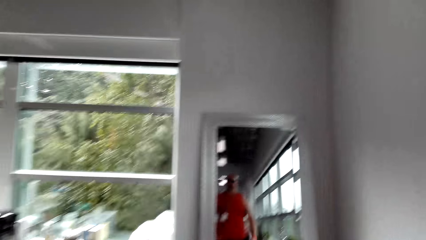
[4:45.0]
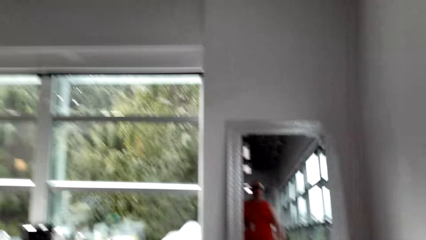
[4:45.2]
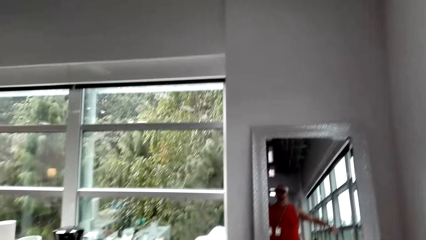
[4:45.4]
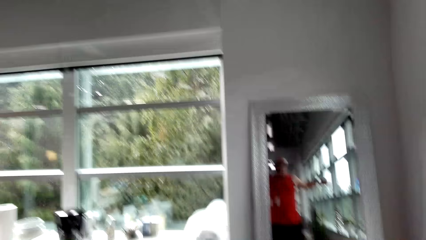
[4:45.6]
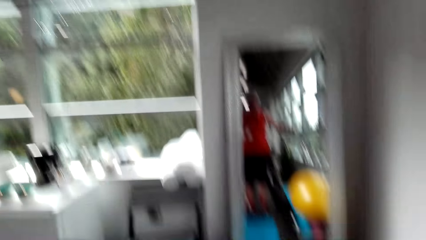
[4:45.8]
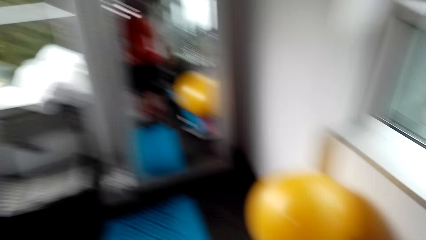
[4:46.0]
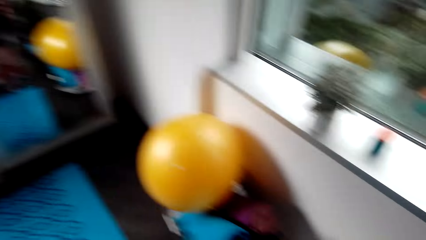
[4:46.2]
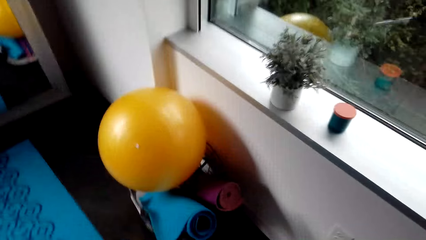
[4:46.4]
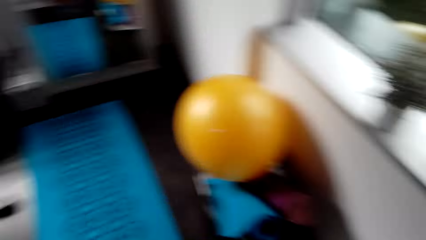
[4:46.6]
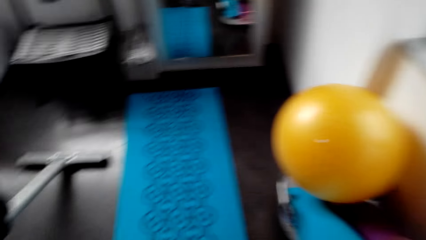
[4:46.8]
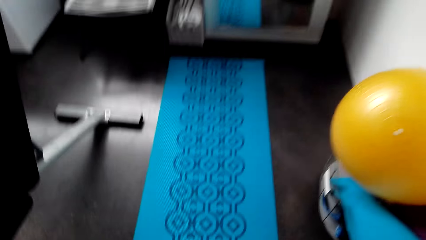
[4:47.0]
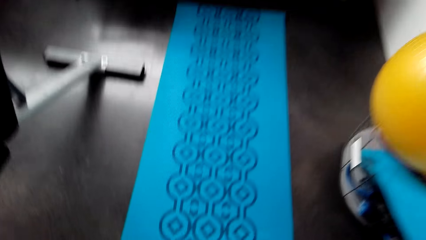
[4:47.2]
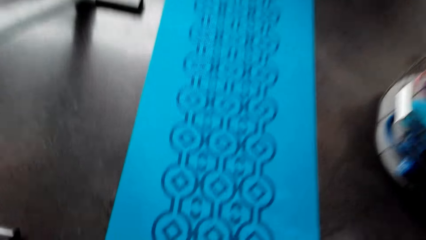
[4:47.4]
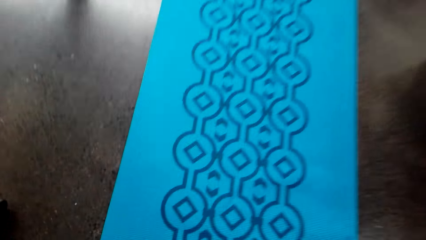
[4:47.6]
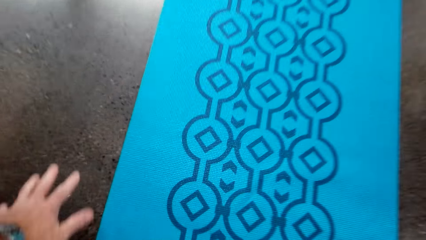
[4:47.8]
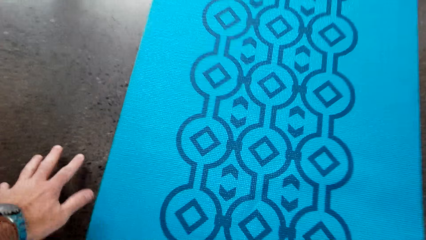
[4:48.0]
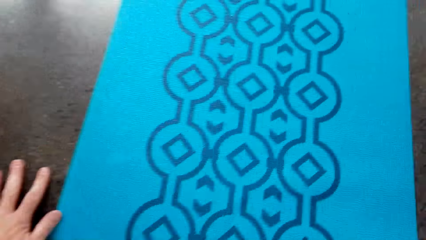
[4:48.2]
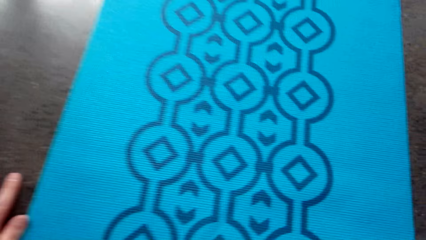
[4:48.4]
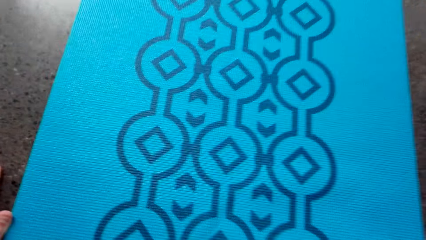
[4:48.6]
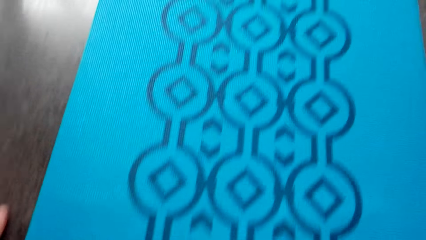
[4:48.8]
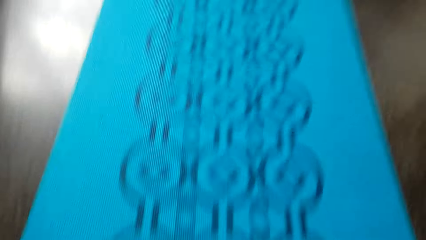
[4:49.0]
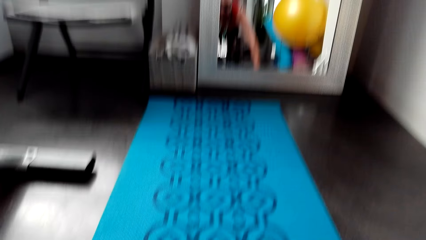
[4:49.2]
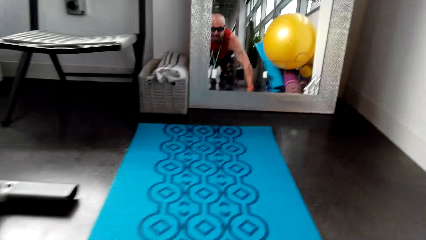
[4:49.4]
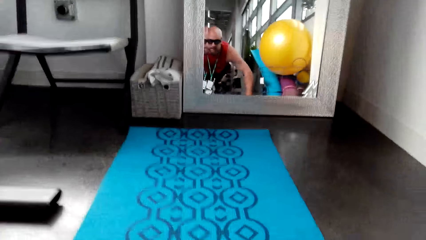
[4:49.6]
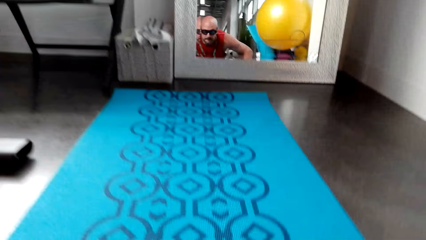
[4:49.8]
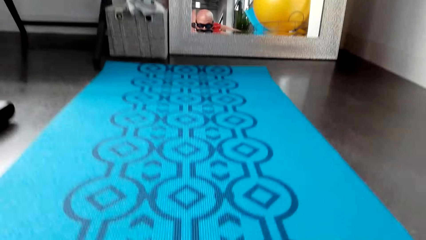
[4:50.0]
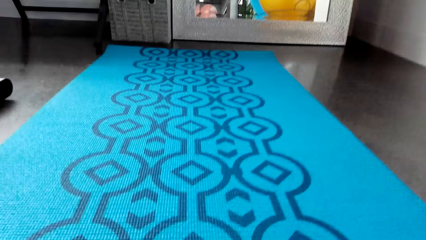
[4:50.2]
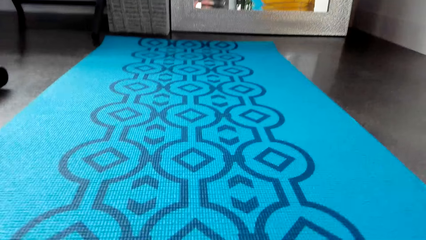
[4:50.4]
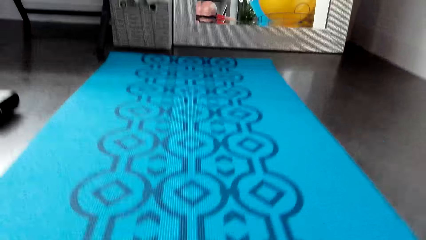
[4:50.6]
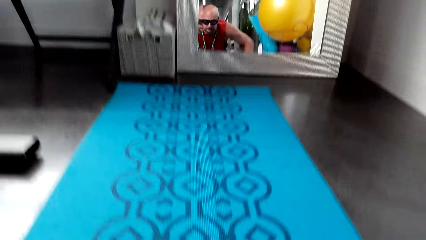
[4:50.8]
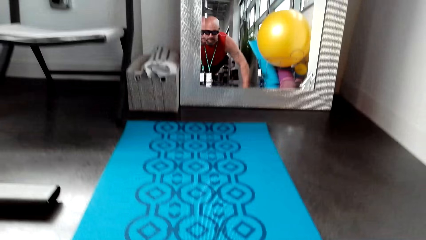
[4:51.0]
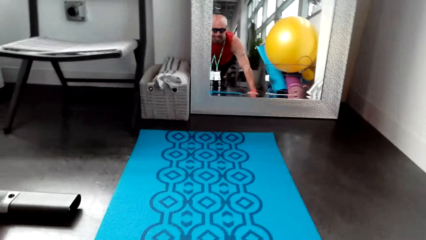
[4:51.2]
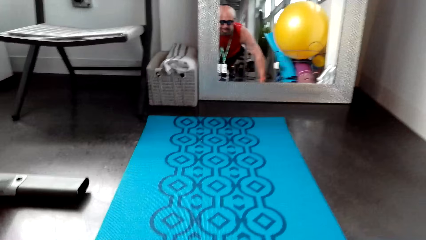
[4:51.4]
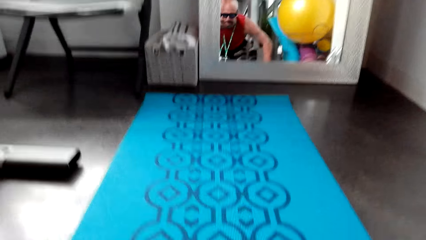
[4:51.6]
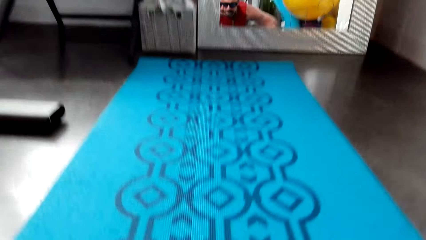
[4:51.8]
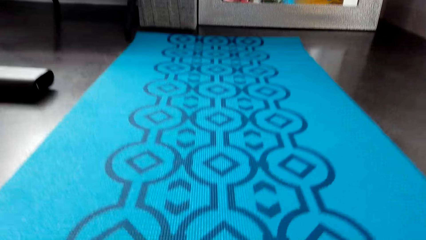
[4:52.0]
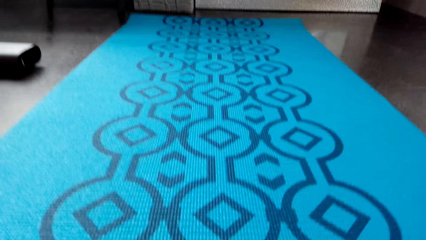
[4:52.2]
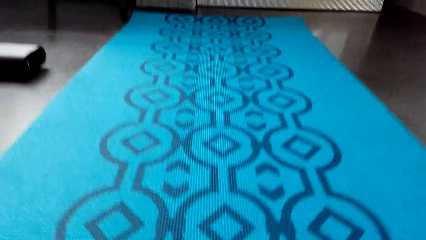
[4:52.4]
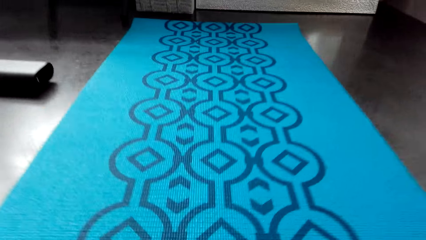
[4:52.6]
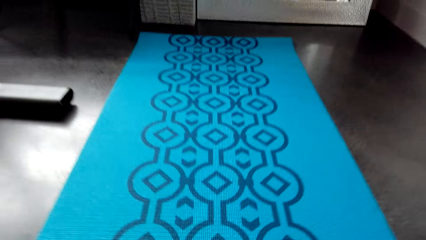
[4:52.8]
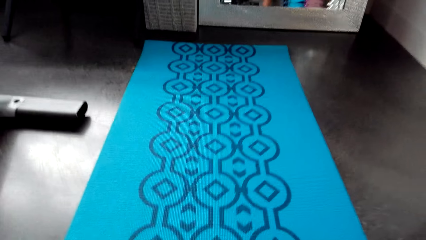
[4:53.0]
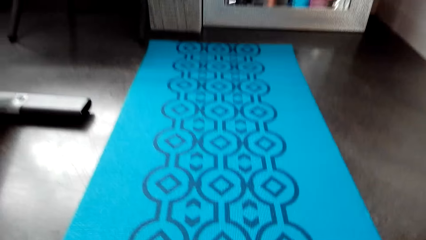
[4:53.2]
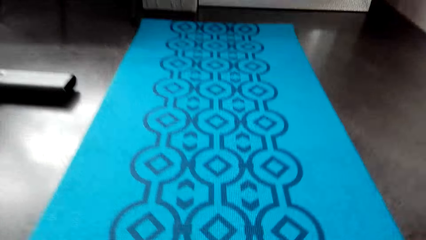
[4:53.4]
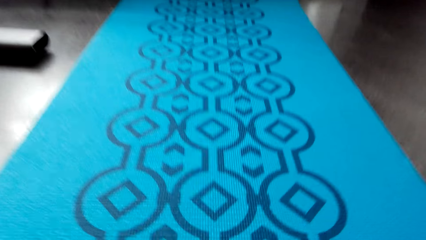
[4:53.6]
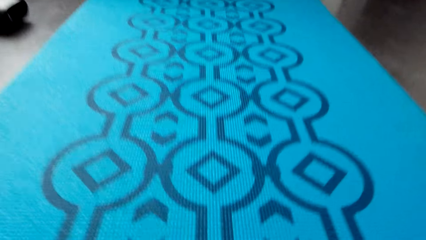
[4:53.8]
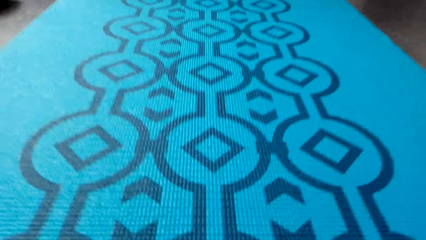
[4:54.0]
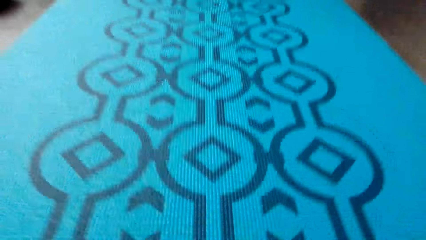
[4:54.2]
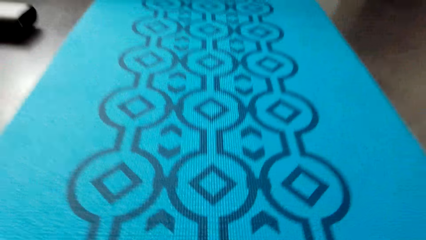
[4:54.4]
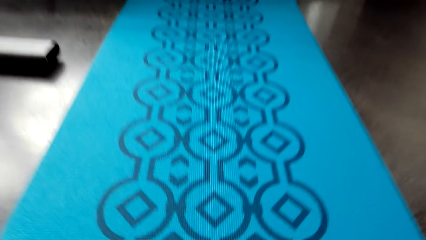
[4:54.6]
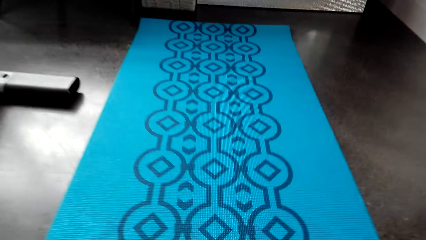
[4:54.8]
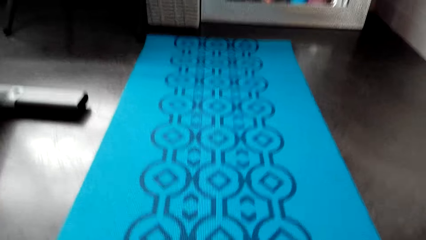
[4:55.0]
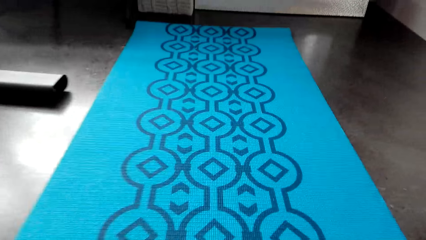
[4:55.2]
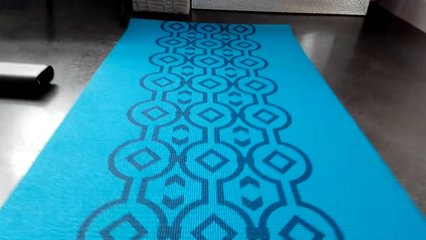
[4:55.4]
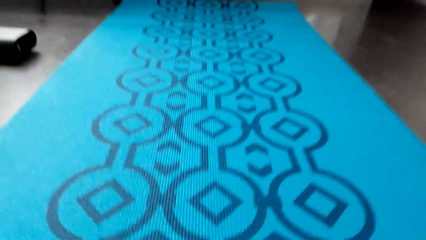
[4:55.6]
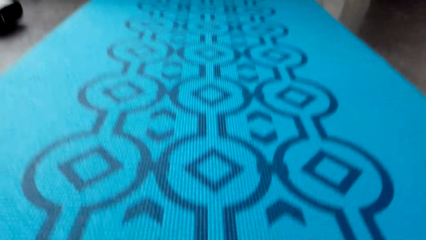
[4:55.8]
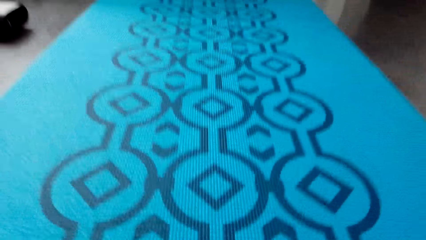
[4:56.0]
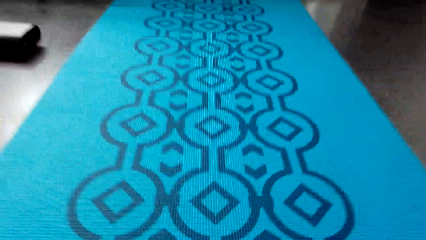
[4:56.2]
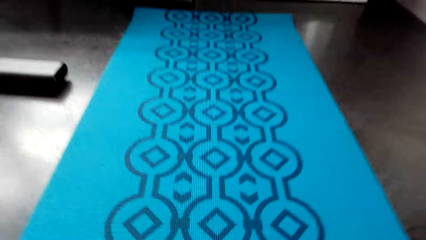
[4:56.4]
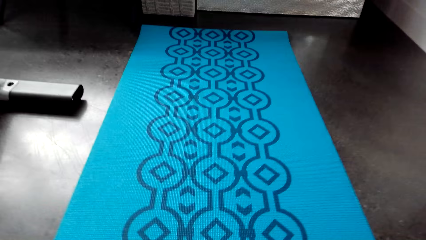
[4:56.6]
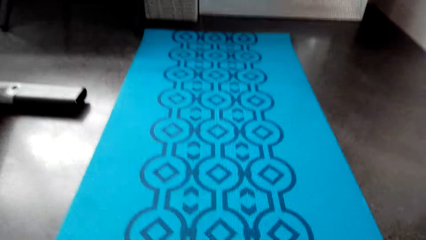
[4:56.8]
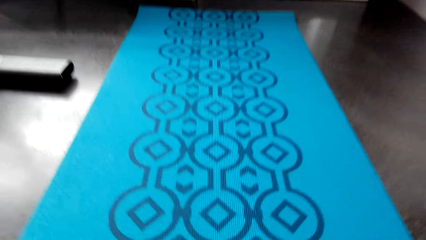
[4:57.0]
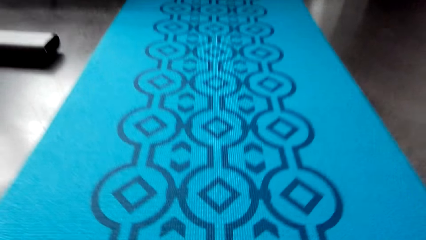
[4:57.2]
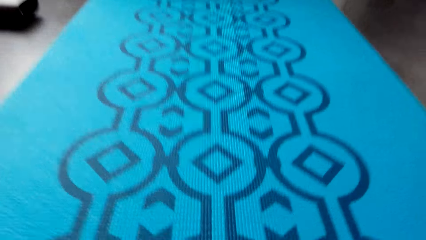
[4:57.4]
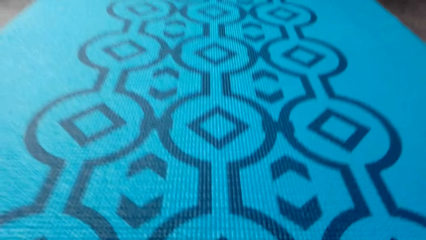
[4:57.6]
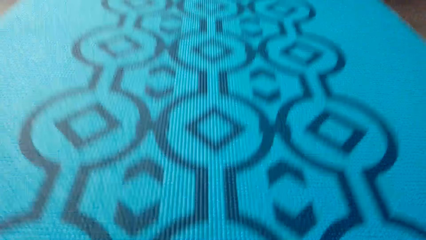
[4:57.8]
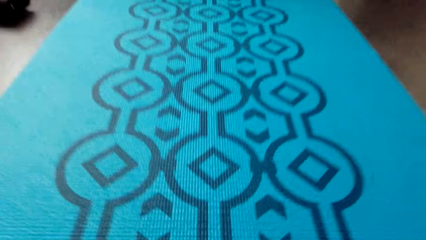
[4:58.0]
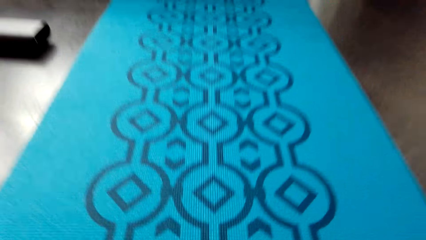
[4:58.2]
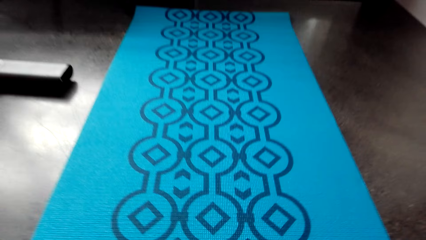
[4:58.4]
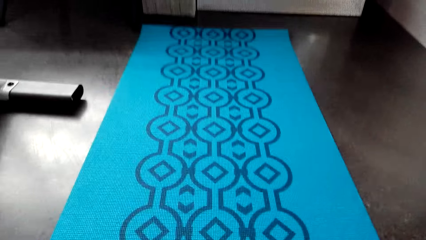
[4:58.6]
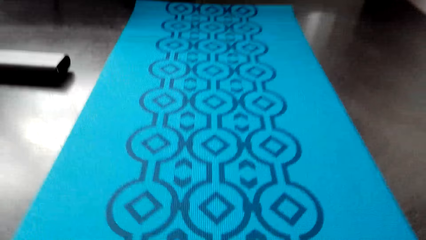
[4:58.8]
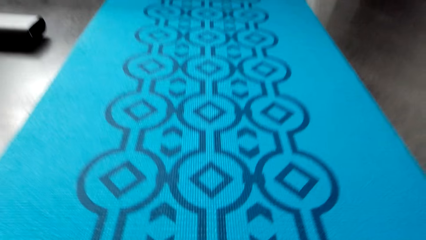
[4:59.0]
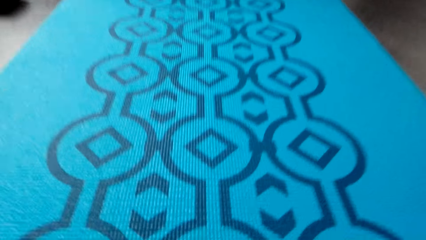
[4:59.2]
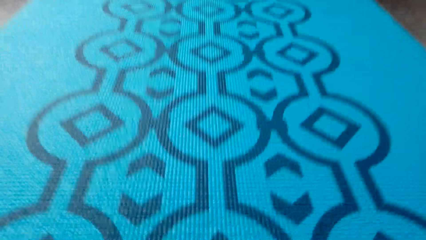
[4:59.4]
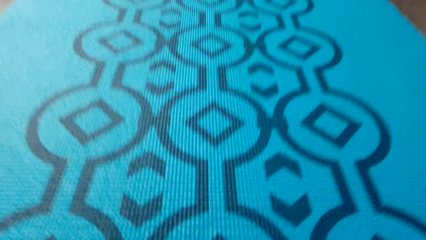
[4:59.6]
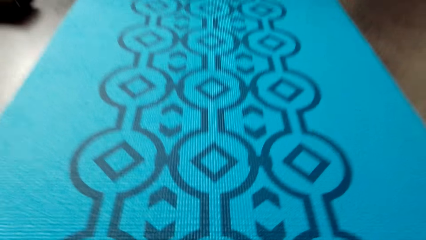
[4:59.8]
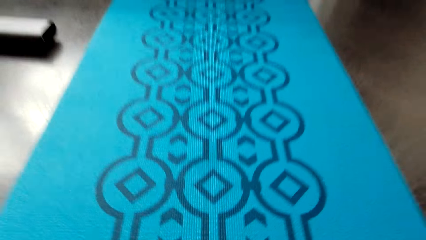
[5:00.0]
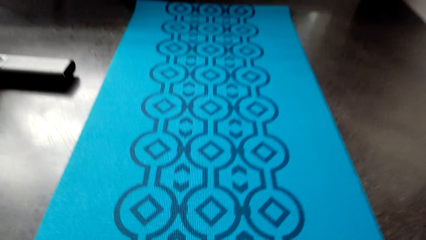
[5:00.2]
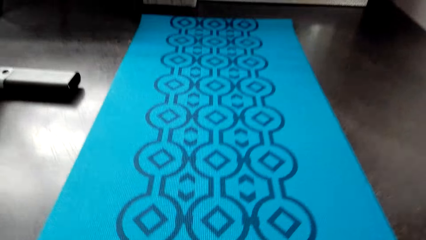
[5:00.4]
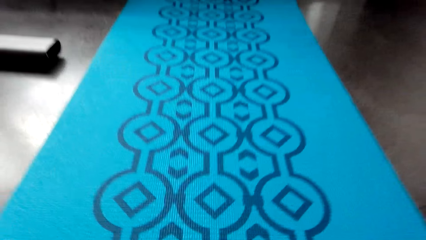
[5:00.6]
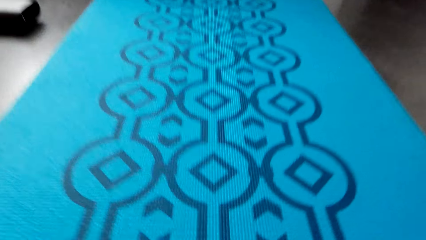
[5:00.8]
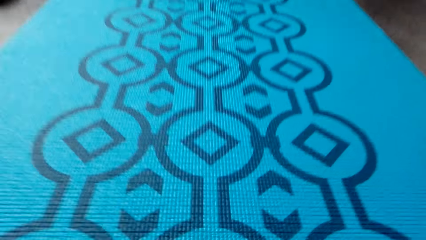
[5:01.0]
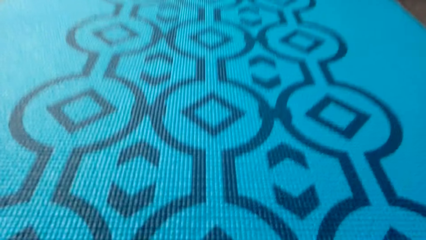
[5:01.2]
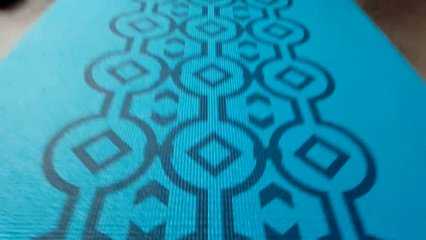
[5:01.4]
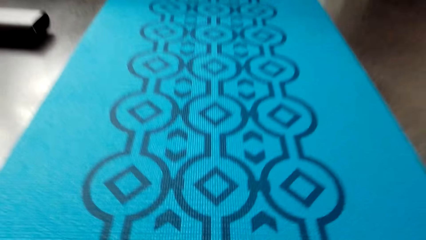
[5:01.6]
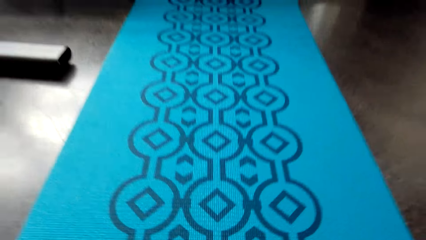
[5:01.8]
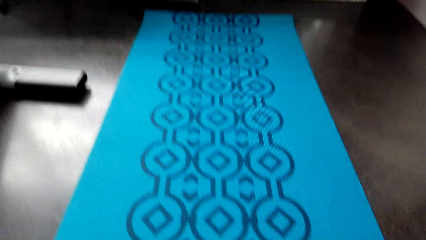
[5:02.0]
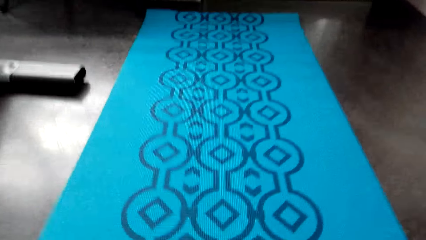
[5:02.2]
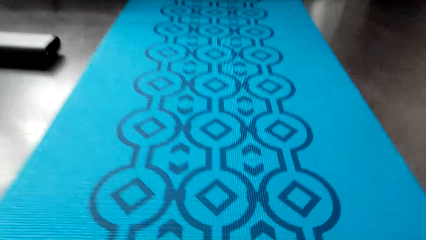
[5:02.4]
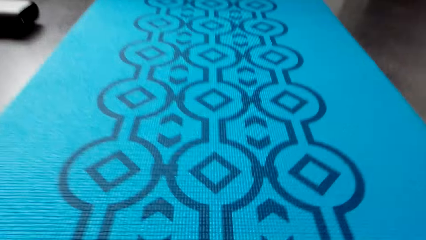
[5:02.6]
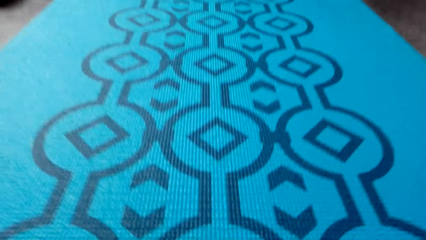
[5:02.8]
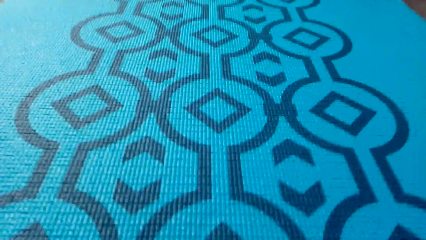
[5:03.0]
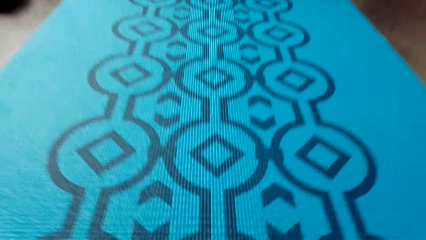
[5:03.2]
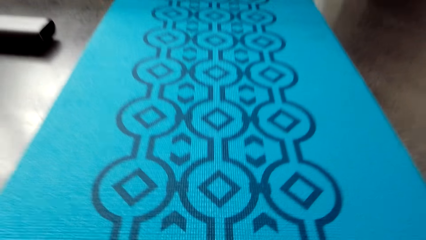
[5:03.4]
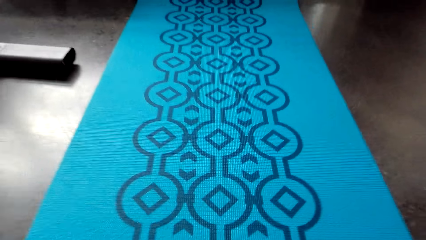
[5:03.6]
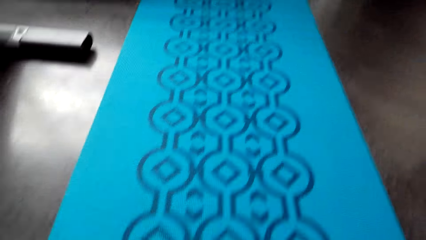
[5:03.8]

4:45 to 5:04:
The camera wearer looks around. They go down to do press-ups.
